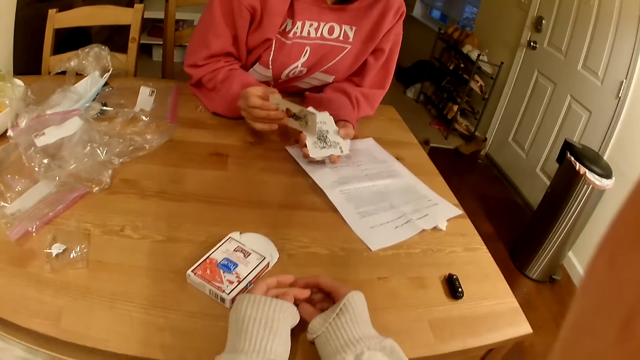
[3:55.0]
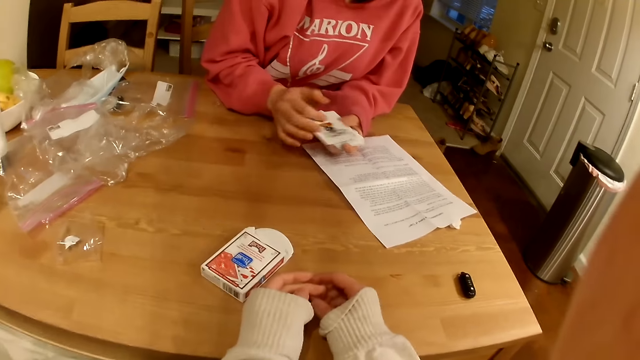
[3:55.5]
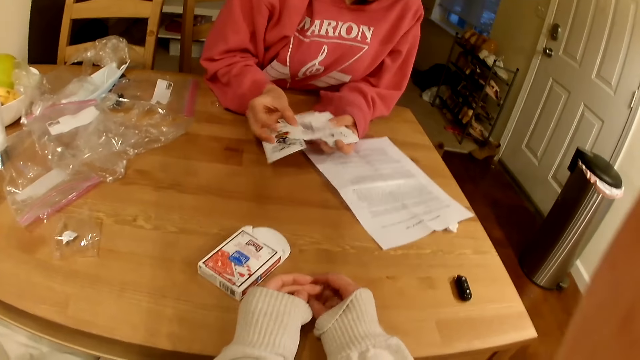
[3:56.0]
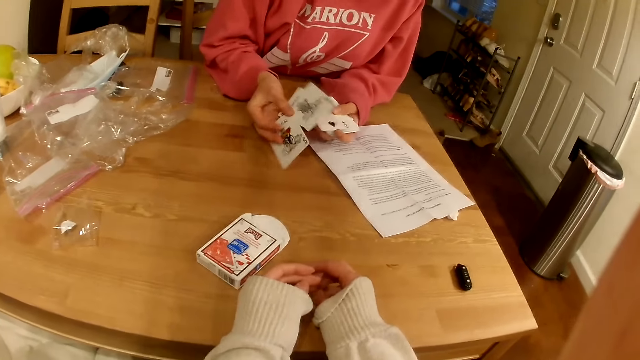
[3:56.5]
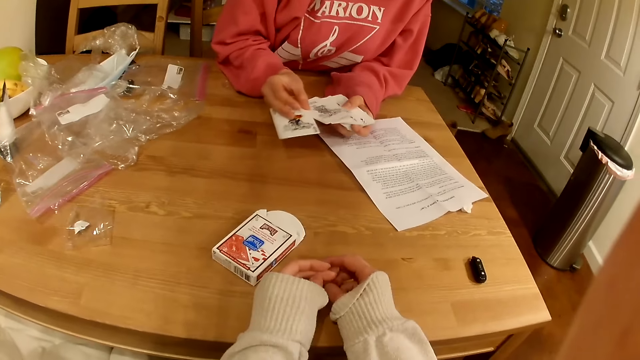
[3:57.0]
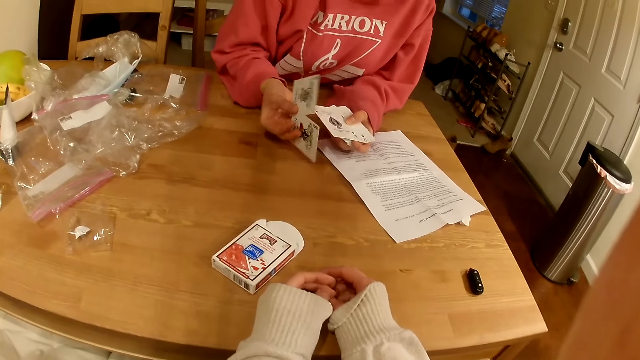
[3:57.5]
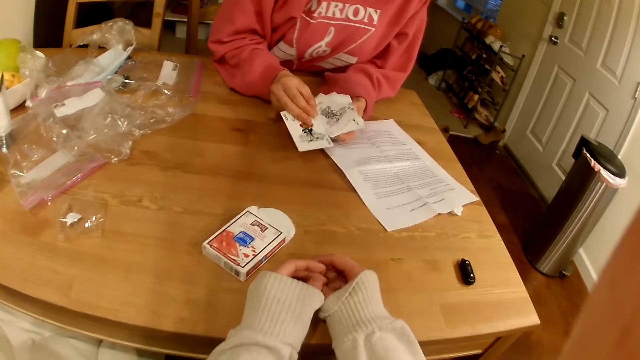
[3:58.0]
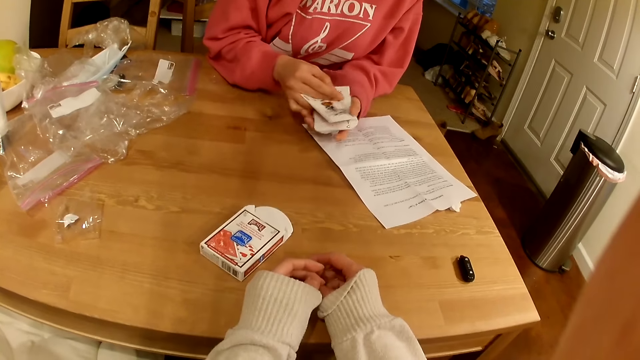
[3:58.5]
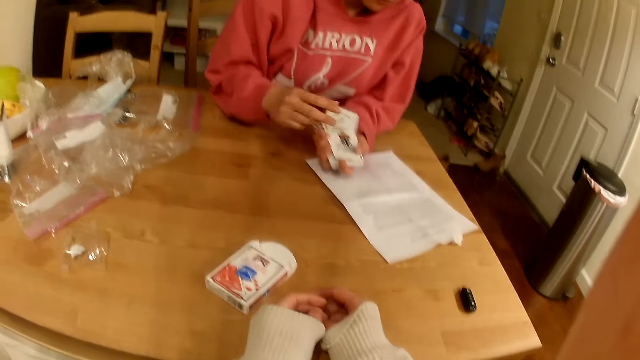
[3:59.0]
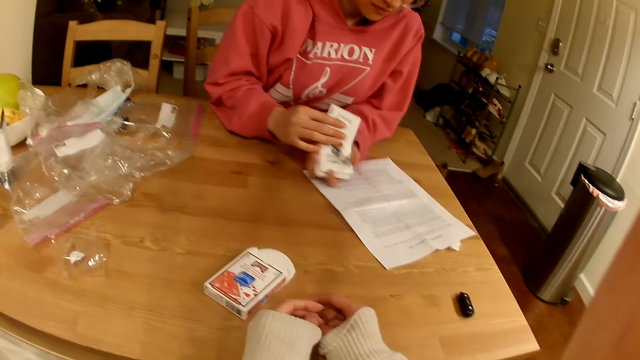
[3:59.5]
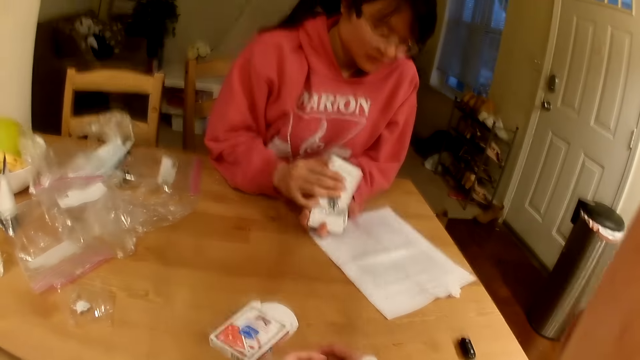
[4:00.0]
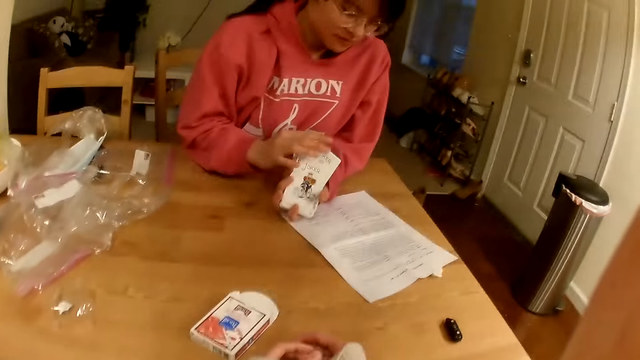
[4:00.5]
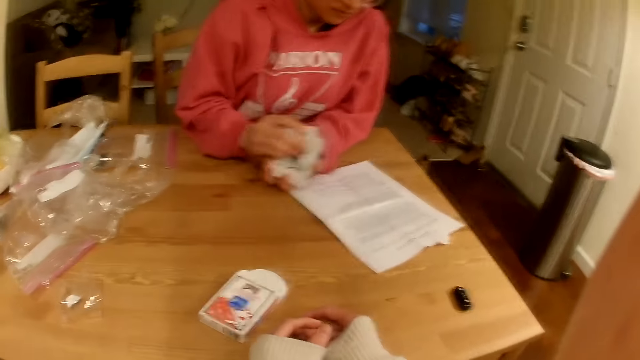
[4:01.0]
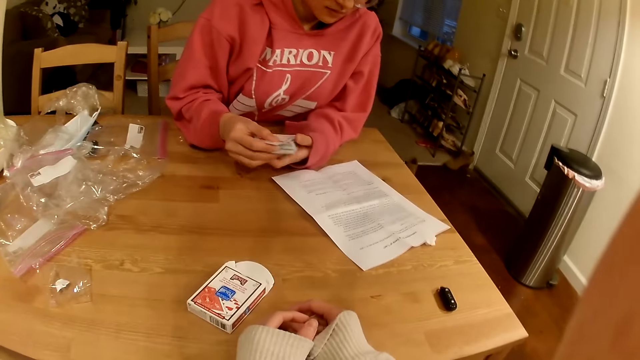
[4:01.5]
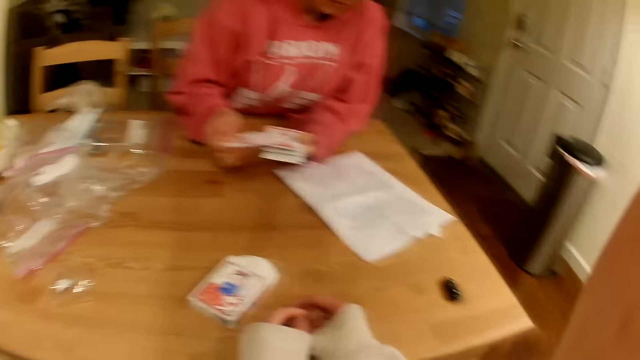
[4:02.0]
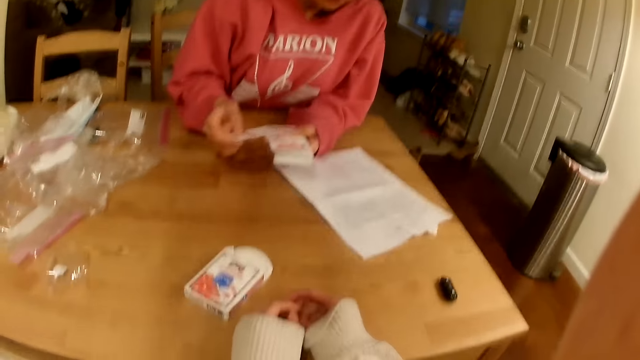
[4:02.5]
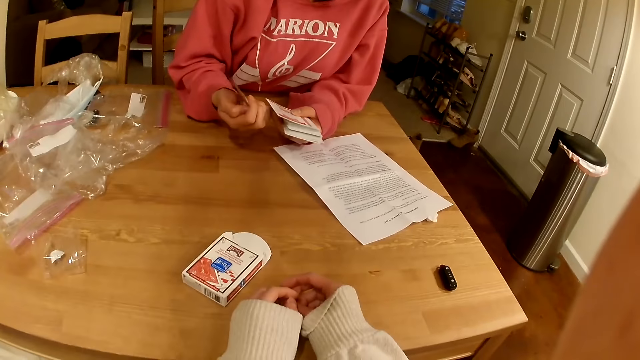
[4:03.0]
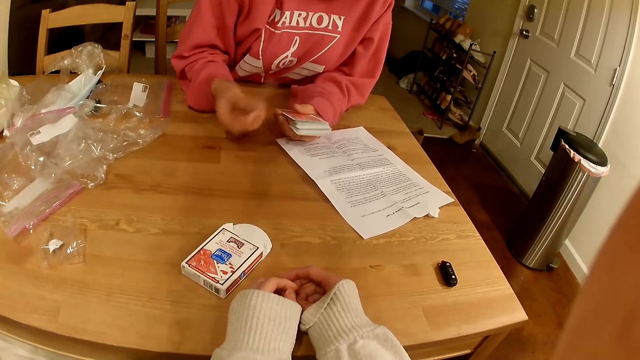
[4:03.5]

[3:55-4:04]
A lady looks at the cards.

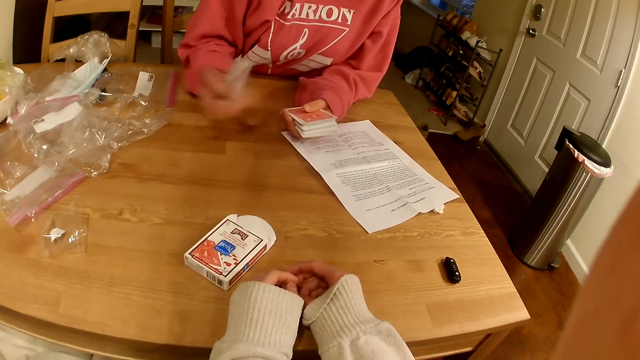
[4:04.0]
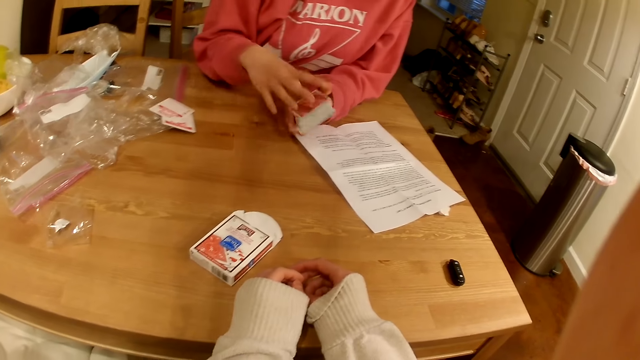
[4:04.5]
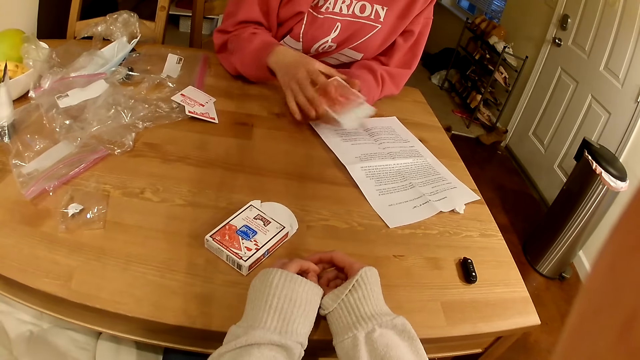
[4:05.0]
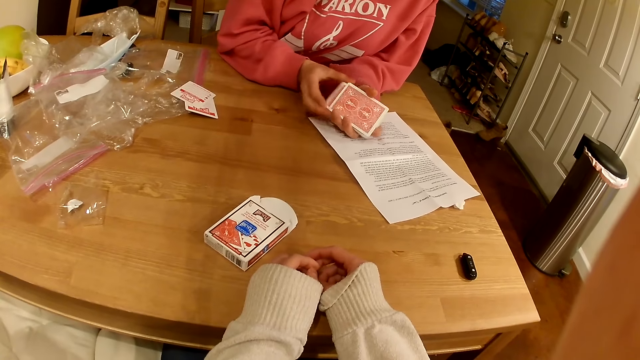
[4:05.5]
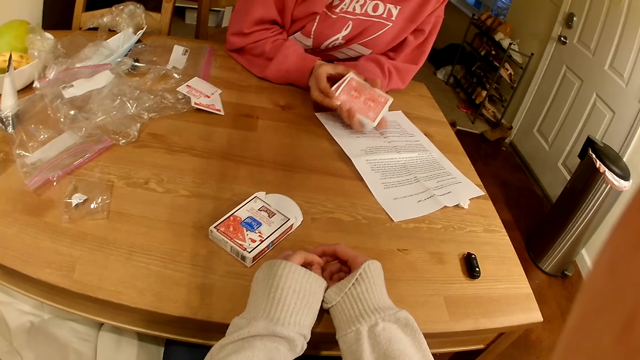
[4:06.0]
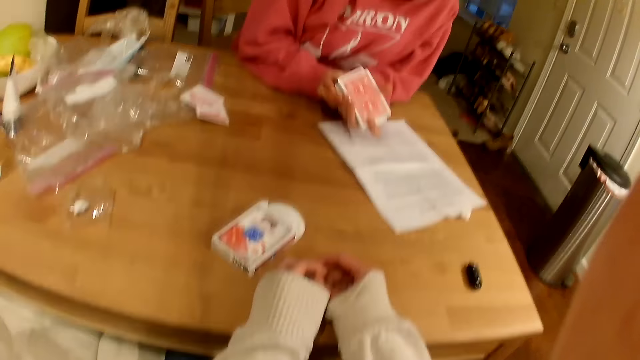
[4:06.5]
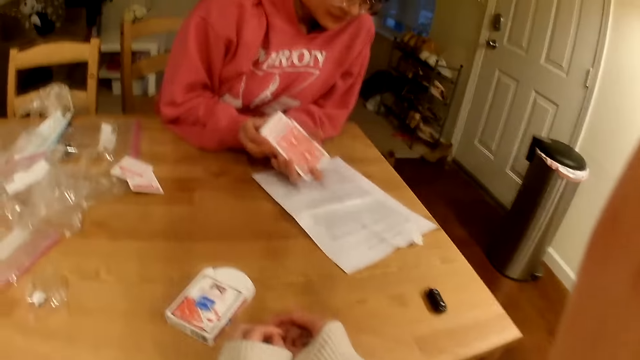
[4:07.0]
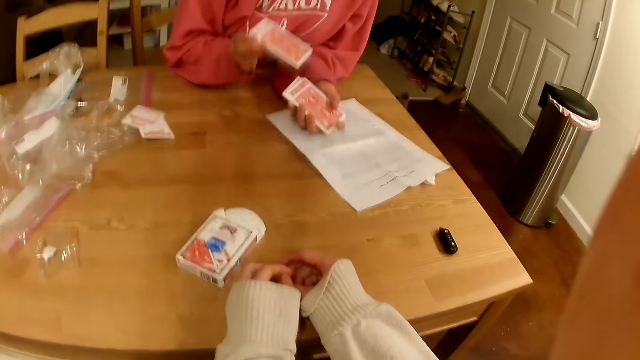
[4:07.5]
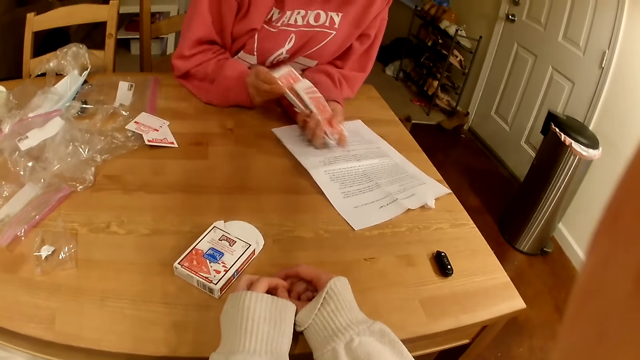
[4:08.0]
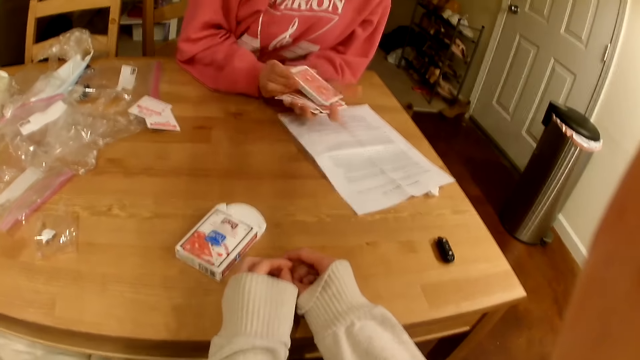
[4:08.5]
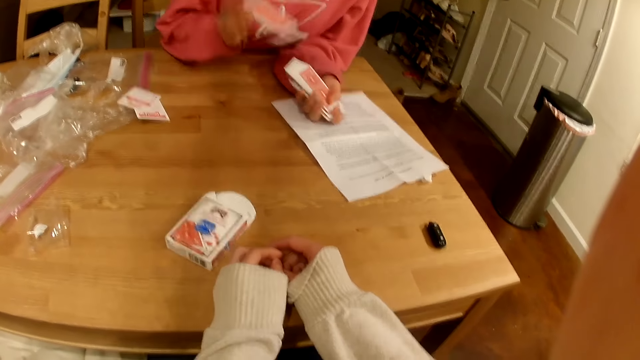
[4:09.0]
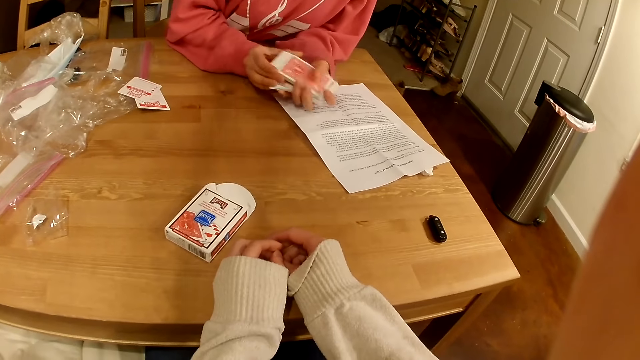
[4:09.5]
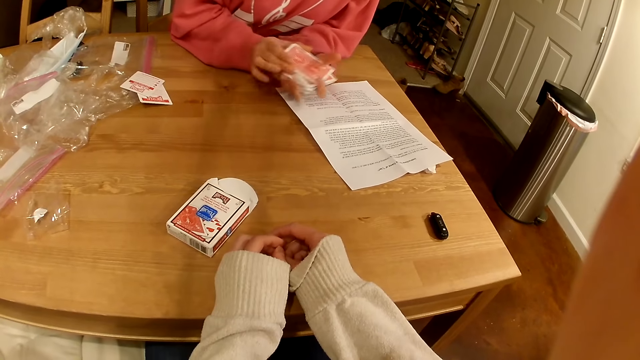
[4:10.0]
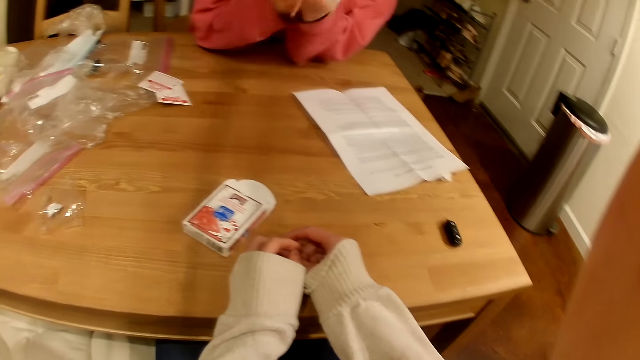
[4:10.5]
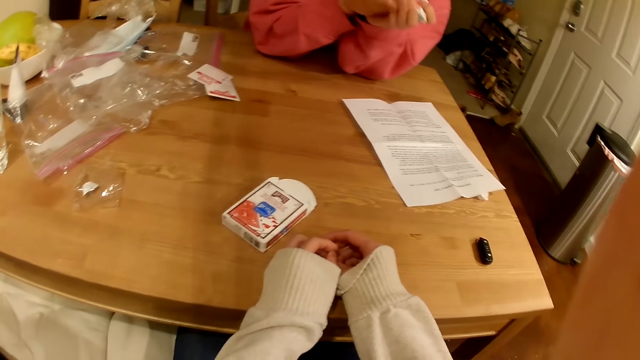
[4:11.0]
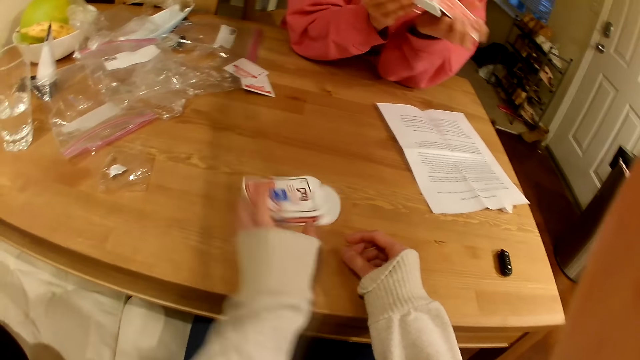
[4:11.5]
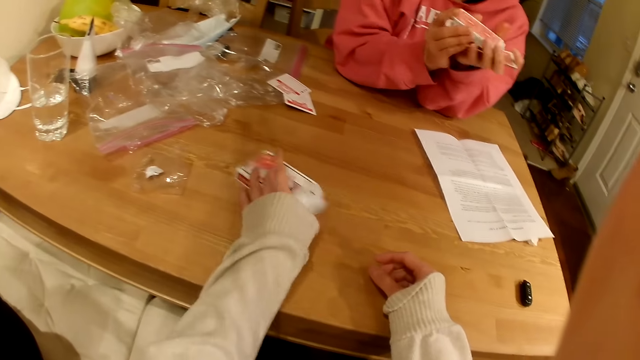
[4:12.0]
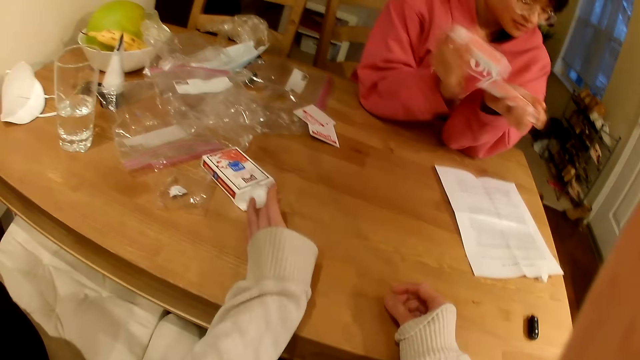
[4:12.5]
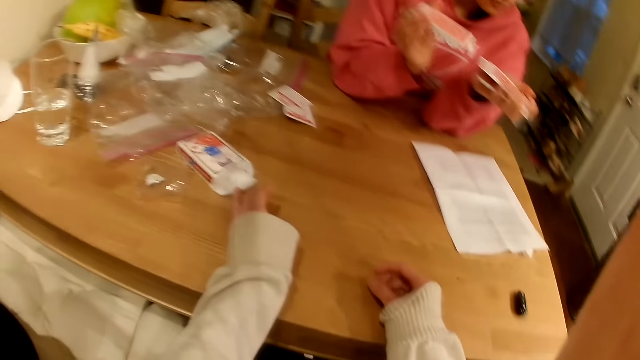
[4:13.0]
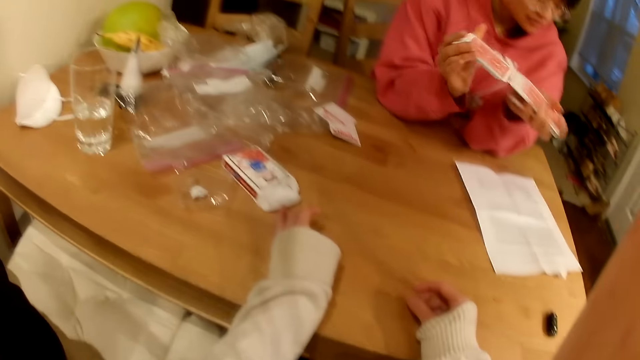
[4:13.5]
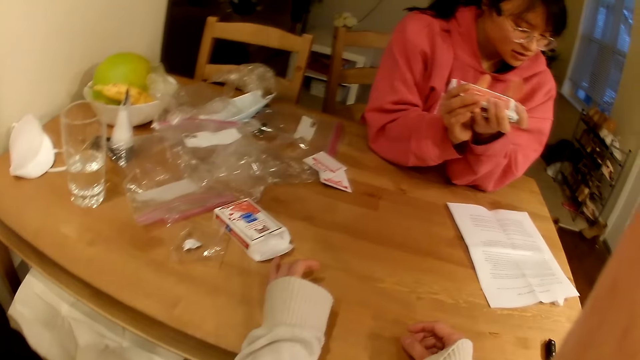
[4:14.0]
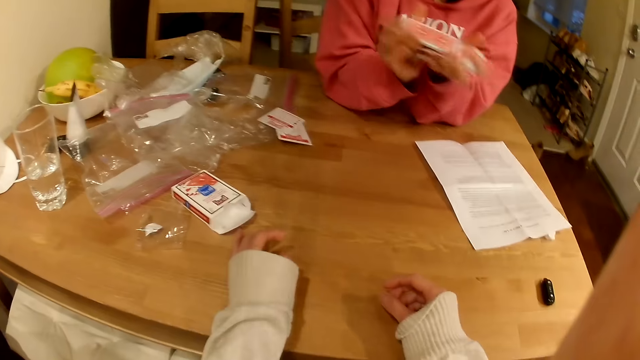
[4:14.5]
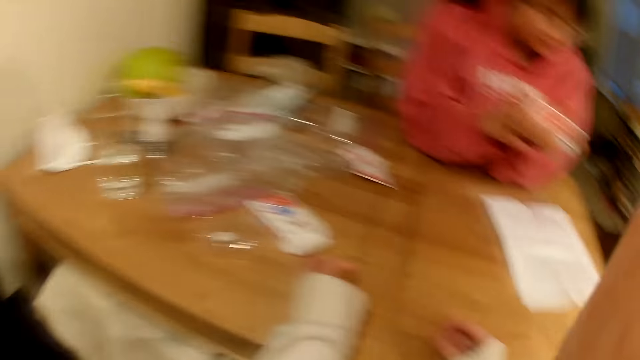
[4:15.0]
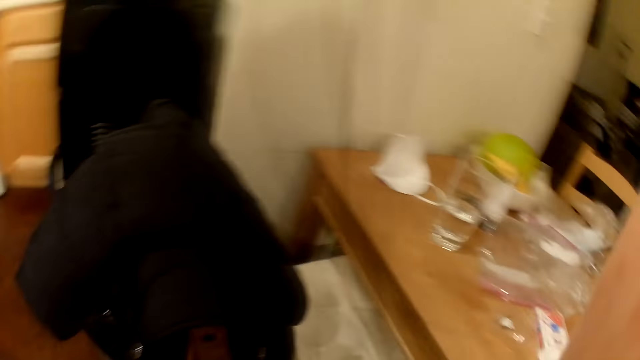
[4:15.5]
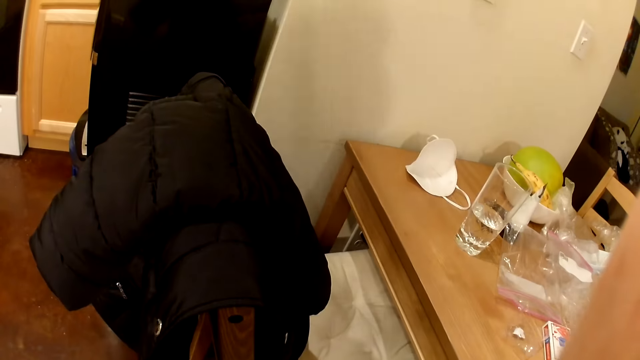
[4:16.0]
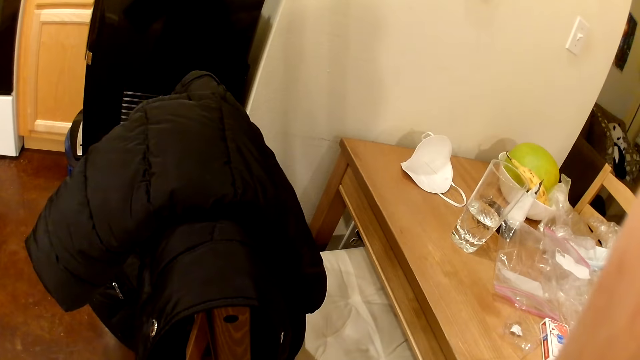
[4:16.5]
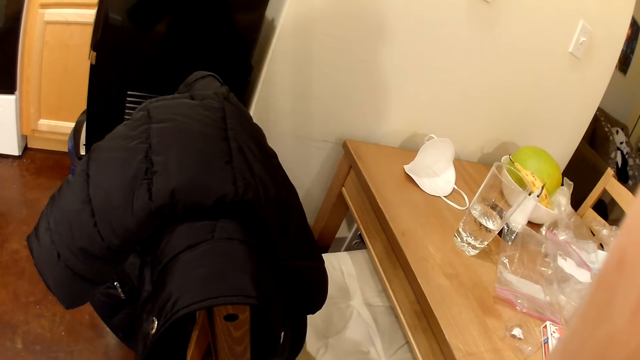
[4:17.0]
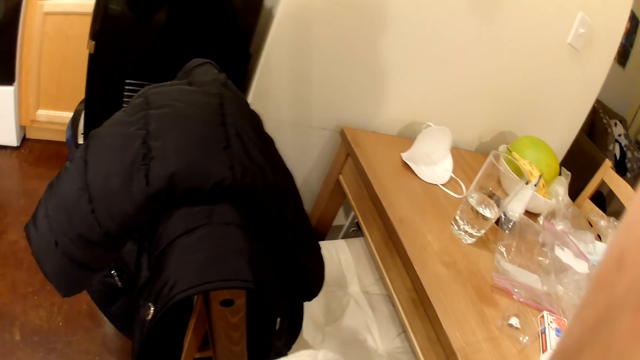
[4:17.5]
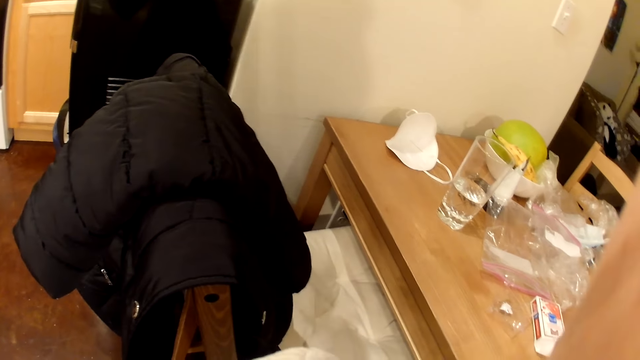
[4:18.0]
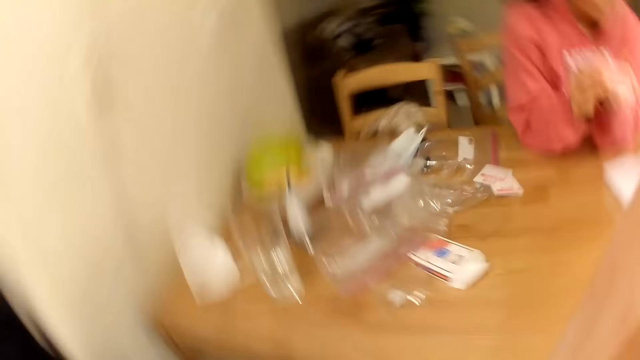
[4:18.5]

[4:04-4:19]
A woman drops the cards on the table. She puts two cards aside. She shuffles the cards. The camera wearer pushes the empty box of cards on the table. The woman shuffles the cards. The camera wearer looks around. They look at the kitchen.
